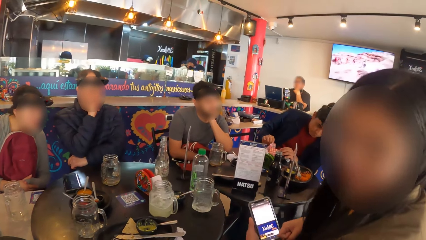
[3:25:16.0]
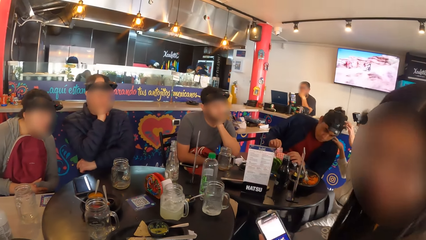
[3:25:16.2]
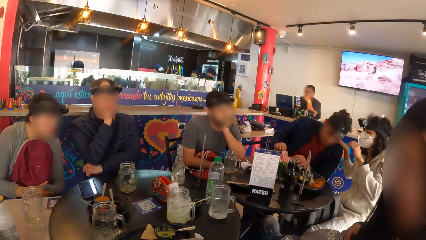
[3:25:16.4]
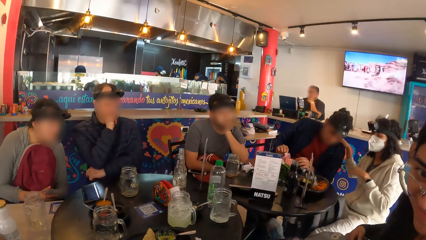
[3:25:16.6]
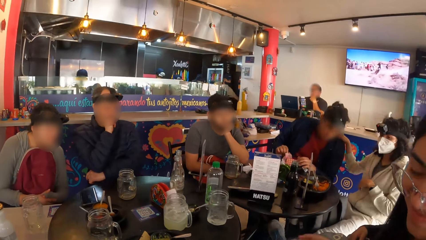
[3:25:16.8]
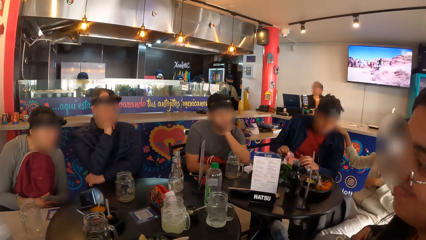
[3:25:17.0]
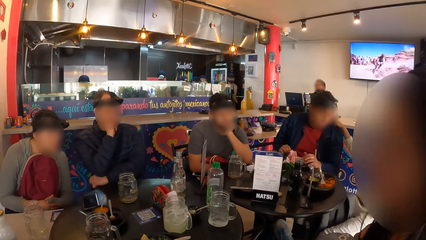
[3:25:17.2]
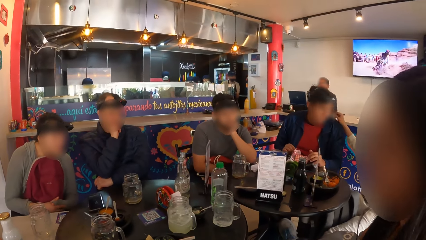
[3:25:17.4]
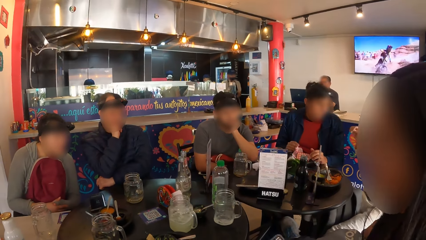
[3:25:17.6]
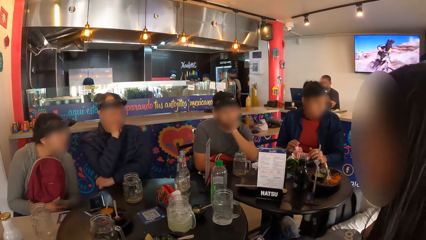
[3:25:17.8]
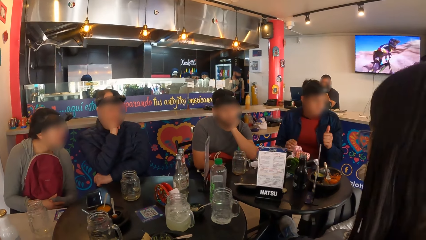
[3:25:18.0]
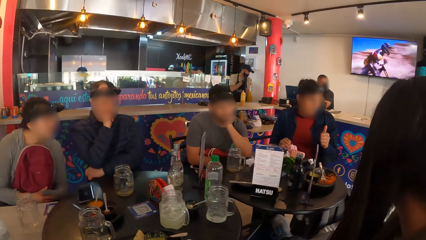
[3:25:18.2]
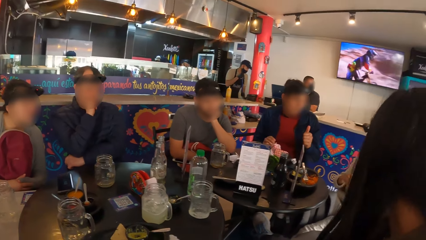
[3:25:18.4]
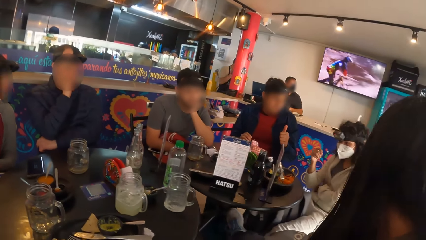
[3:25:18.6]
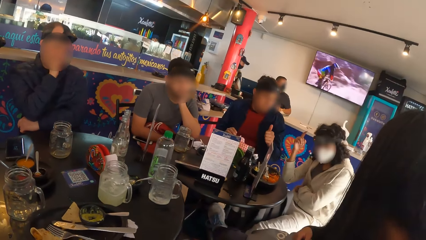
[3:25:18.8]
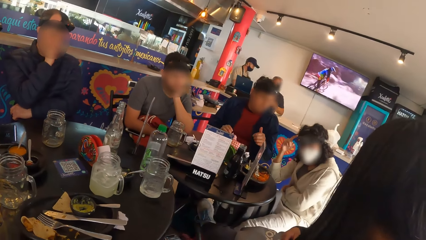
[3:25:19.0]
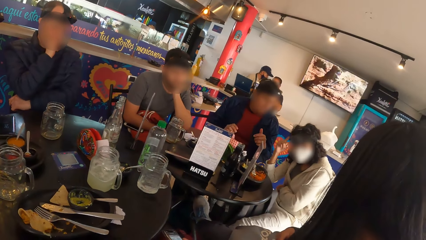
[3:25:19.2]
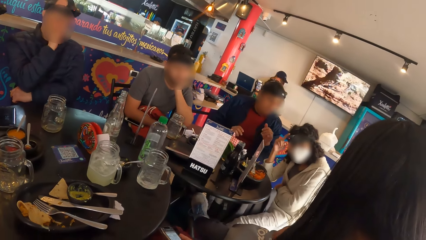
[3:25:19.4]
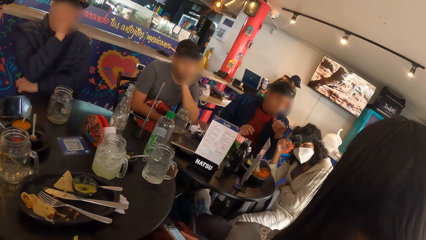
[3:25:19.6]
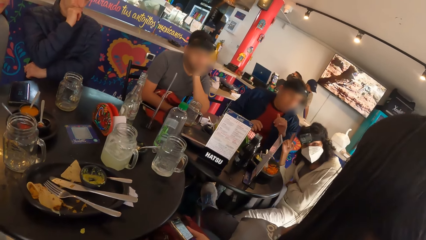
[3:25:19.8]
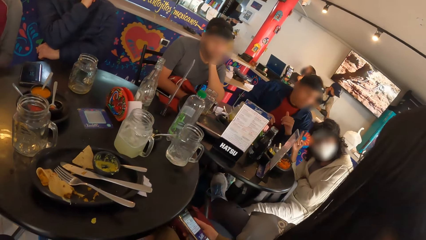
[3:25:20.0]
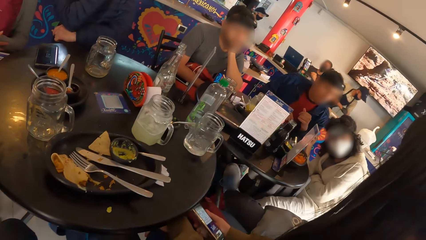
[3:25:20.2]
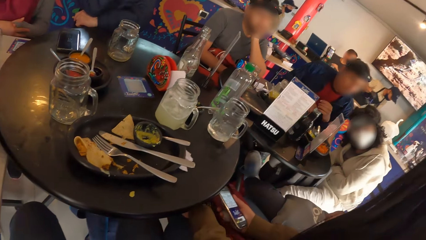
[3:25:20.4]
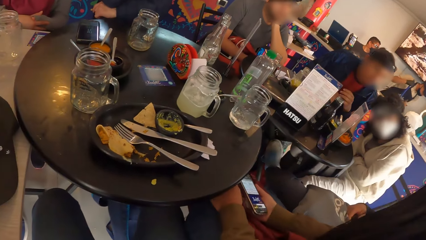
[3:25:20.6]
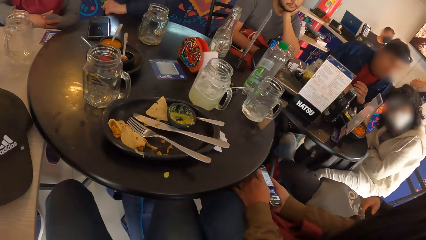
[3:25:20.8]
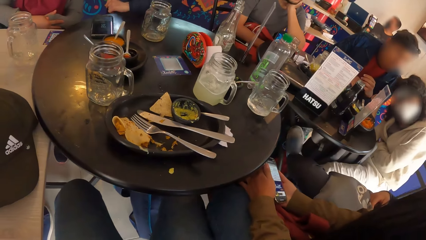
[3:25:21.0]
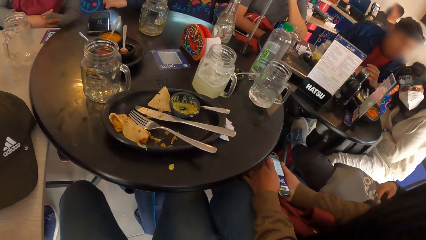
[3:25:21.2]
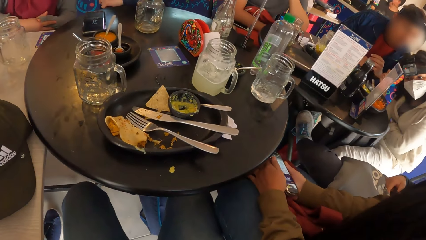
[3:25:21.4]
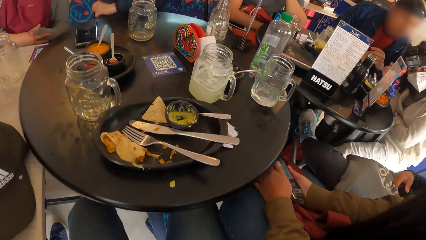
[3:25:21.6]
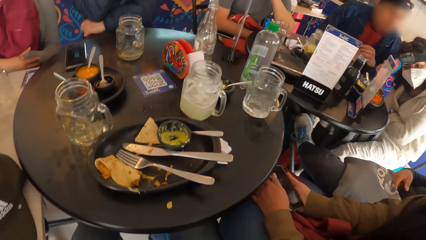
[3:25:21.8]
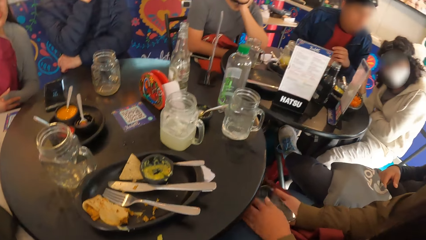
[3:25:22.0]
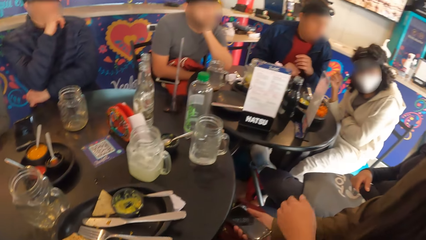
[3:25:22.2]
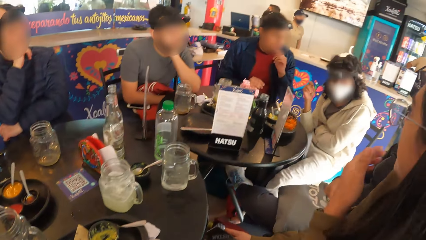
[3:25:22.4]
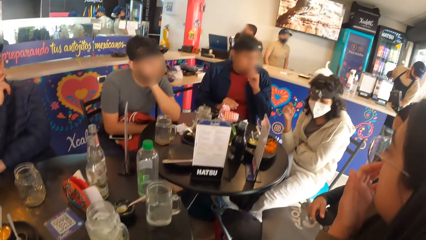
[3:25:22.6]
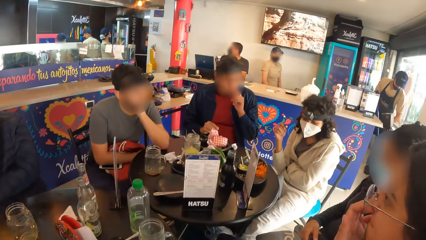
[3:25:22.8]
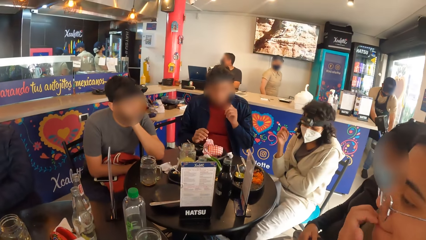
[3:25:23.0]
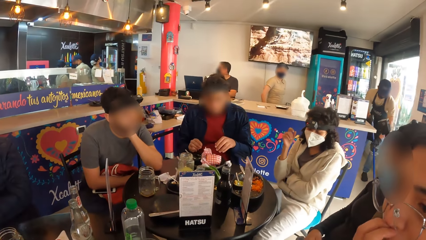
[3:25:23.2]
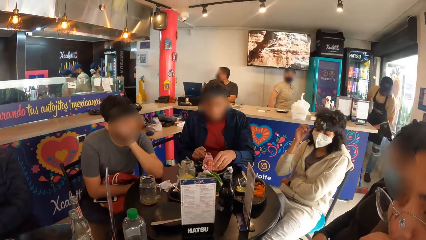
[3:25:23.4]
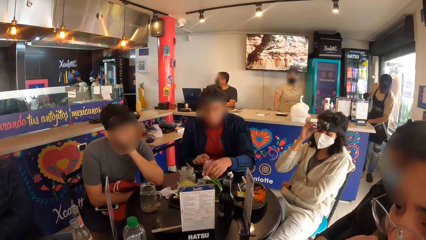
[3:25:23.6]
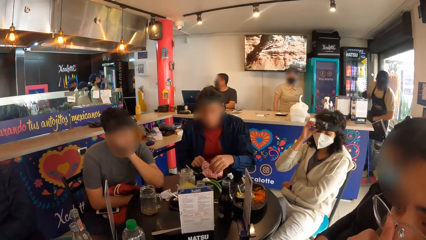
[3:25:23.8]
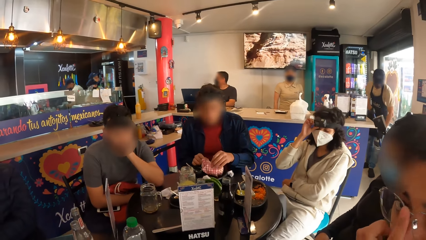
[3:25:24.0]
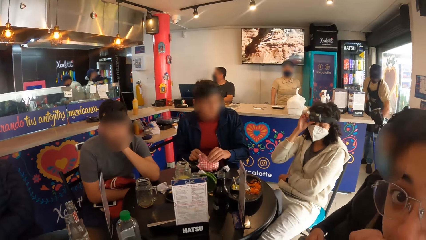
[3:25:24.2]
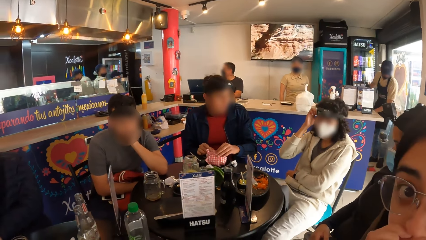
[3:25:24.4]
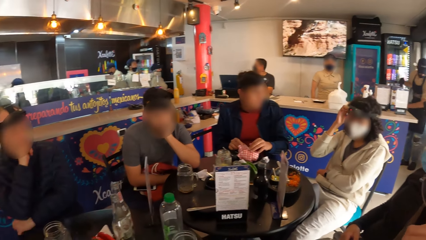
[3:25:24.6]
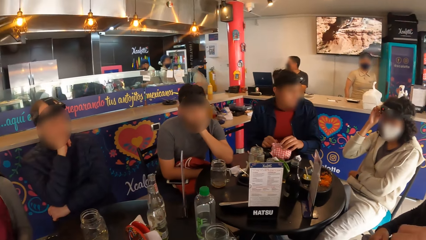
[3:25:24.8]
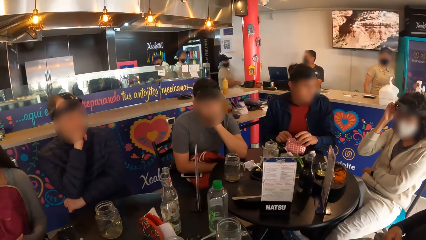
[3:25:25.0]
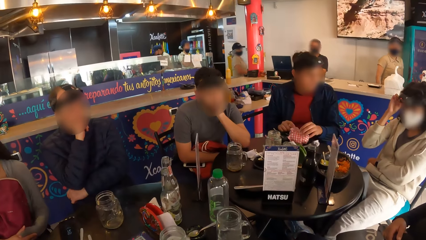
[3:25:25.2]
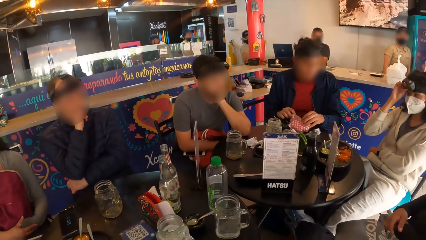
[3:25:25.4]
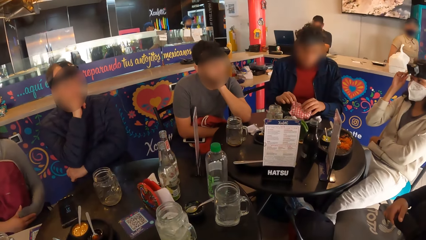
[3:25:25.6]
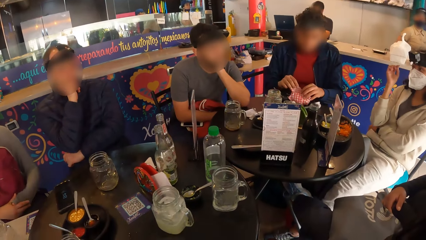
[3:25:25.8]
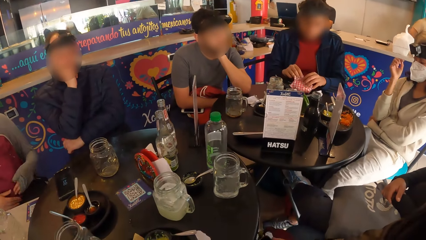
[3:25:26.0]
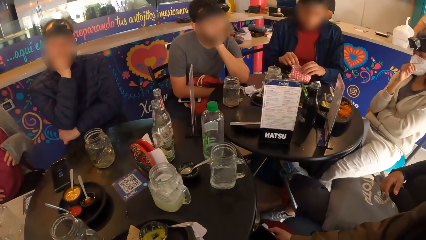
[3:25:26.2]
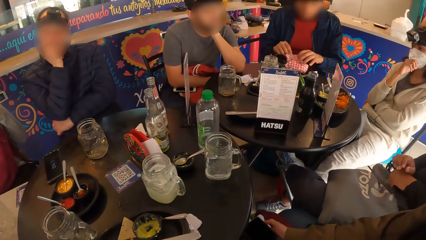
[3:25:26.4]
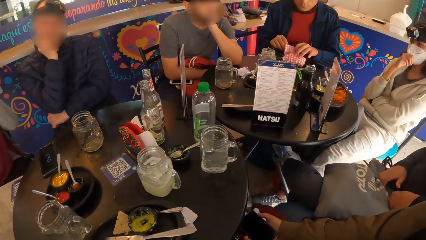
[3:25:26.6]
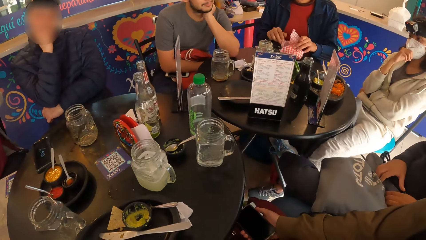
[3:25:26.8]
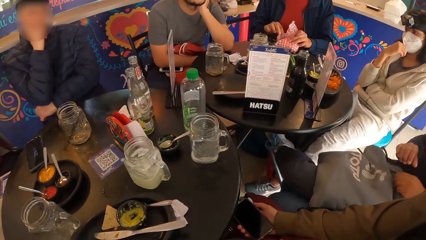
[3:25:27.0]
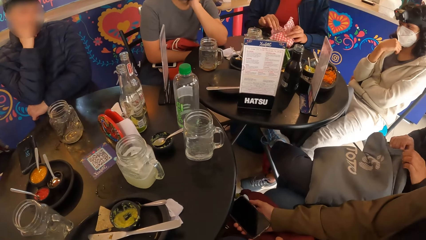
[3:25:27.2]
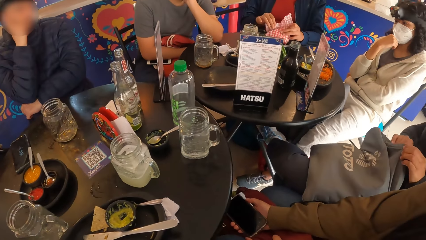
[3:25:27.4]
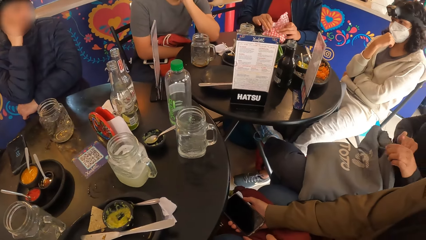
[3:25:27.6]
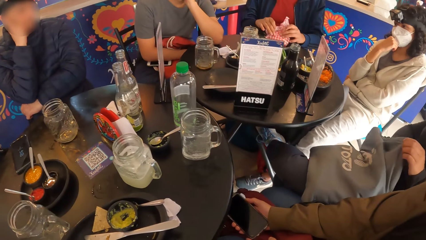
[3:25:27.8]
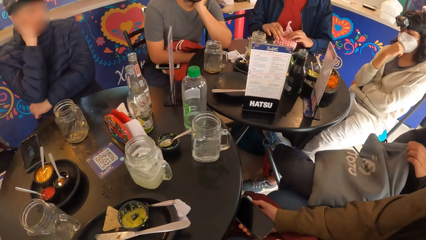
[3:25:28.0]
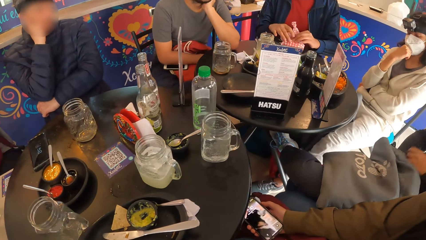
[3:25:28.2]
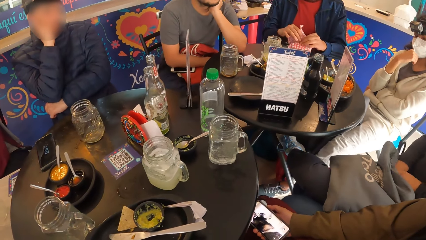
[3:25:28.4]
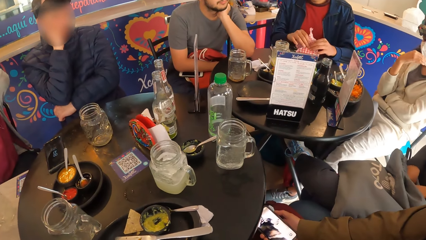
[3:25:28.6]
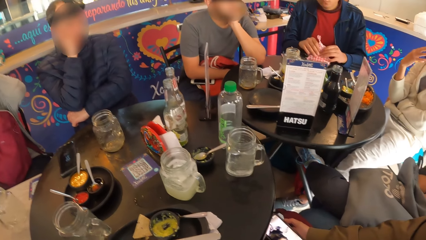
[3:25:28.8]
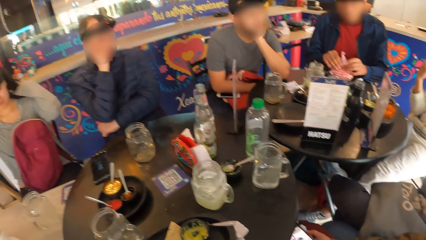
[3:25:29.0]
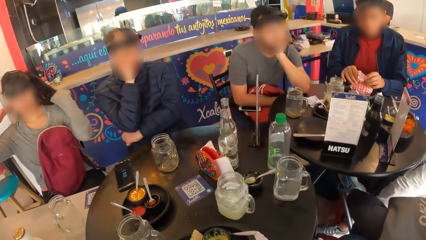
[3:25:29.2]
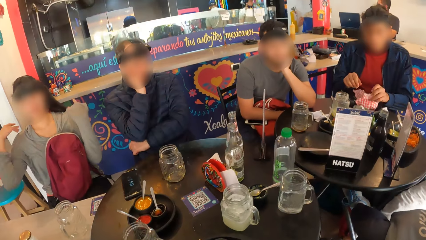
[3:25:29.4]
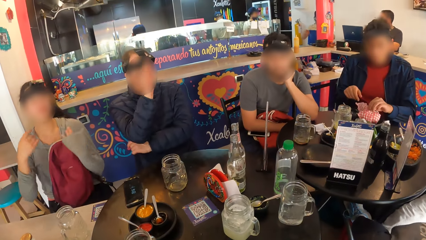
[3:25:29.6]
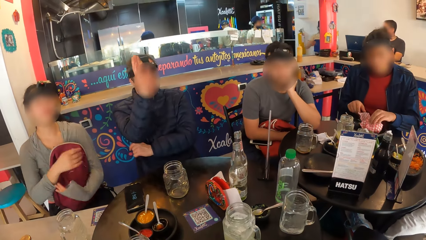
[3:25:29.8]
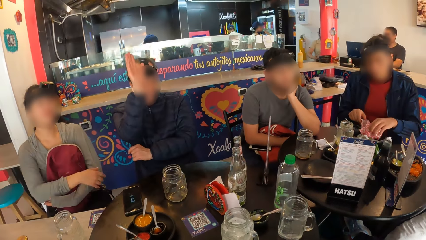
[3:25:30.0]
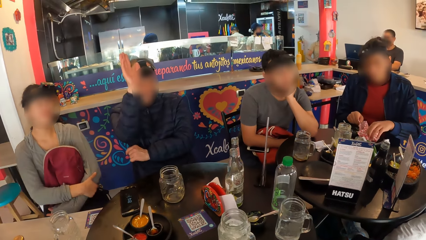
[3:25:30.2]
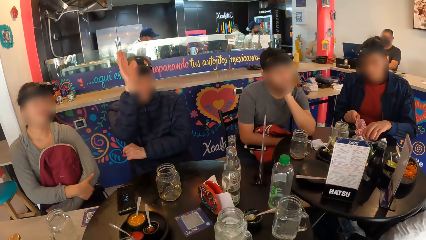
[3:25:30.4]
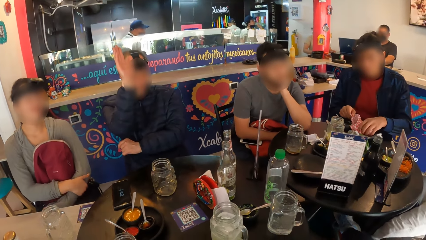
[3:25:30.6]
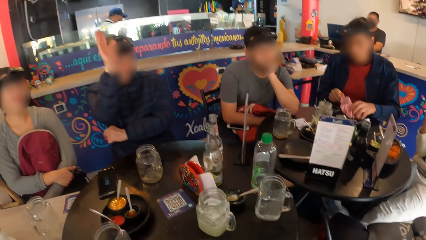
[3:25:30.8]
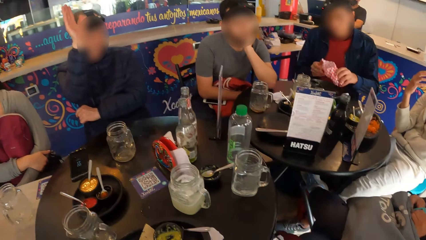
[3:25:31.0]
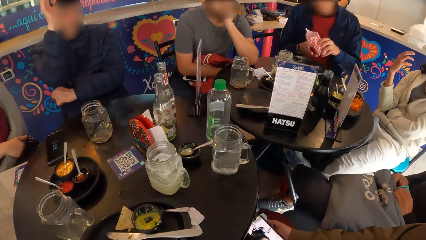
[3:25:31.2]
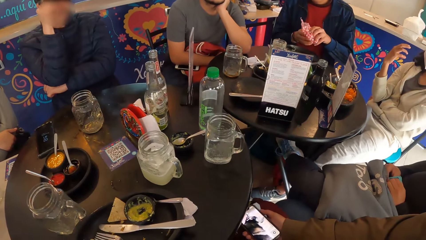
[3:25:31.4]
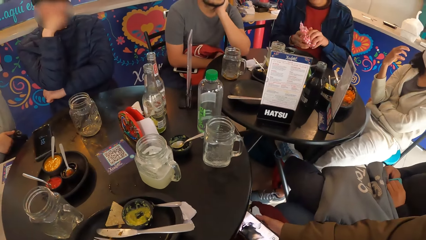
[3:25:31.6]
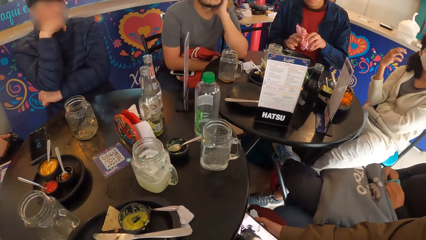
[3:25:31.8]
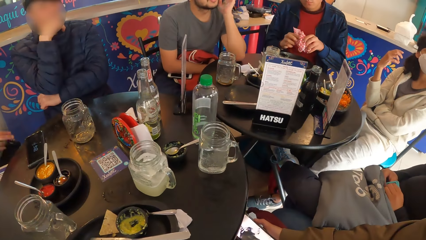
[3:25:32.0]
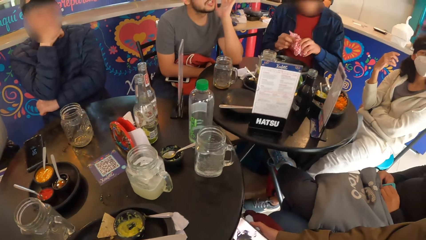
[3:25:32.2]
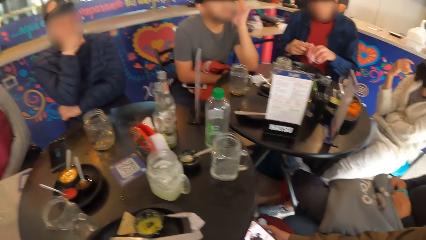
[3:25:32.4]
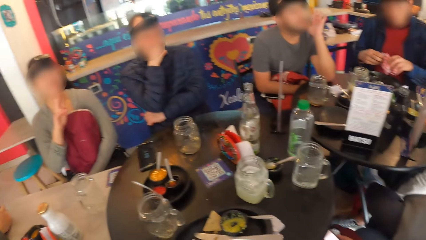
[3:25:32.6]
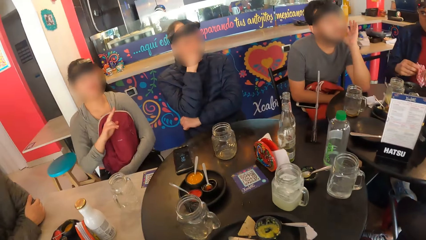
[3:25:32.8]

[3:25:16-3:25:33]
A woman interacts with the camera wearer. A man unfolds the food wrap with both hands. Another woman puts both hands into the drawstring bag on her lap.
